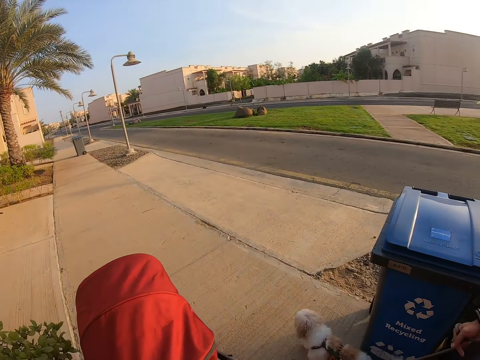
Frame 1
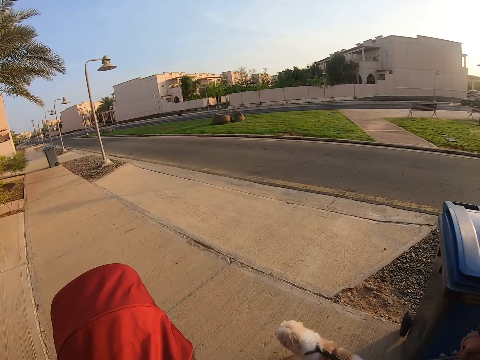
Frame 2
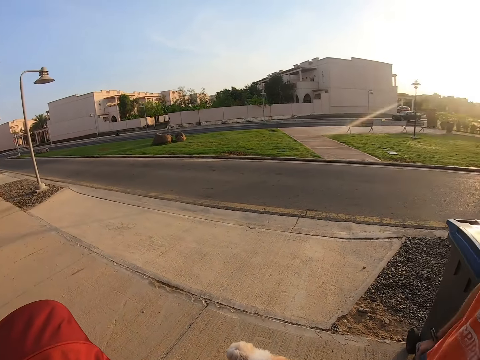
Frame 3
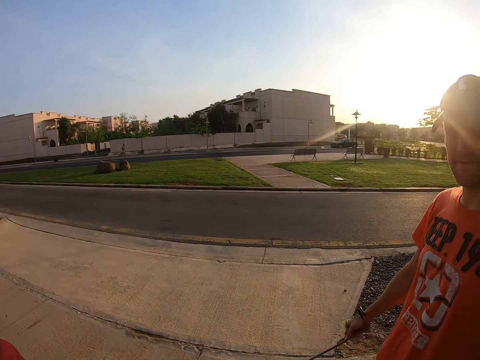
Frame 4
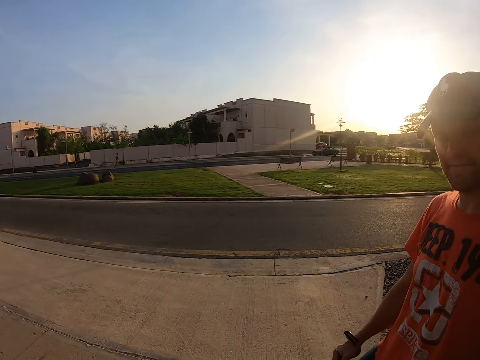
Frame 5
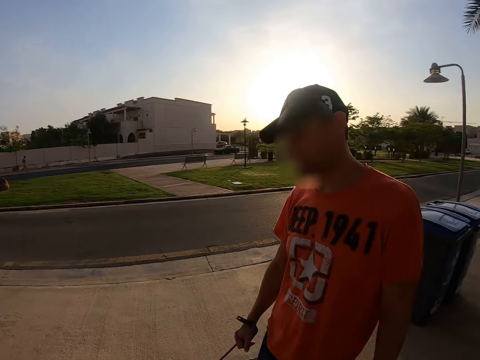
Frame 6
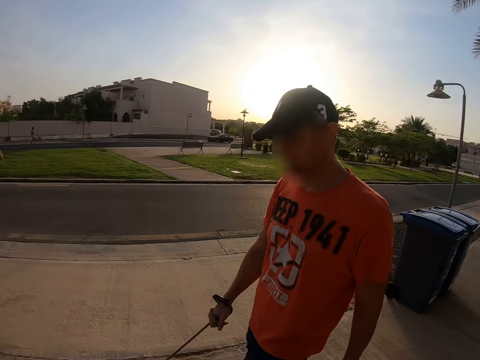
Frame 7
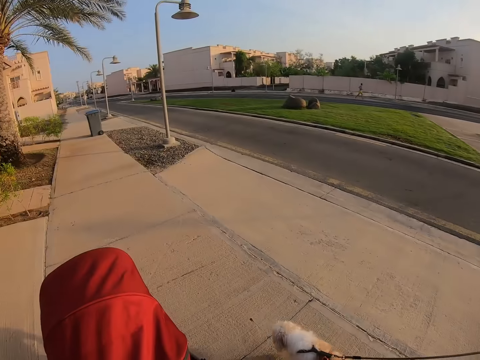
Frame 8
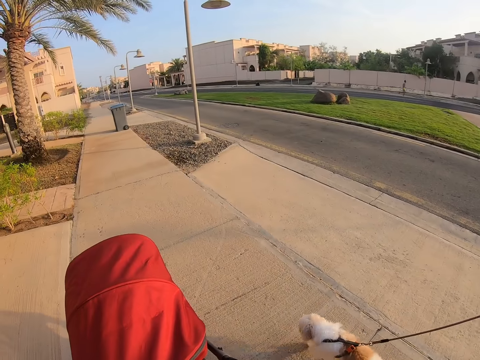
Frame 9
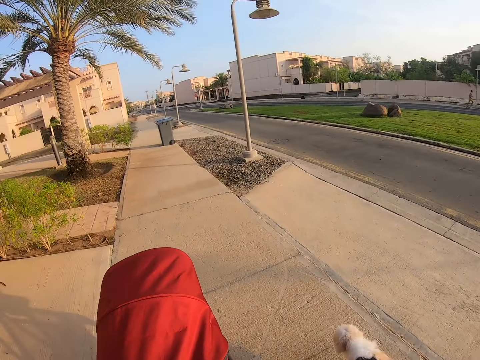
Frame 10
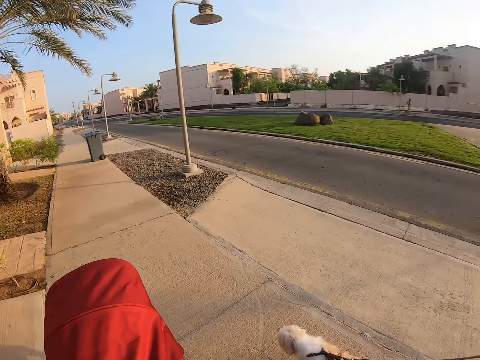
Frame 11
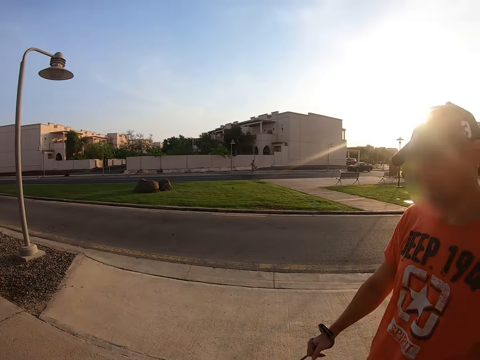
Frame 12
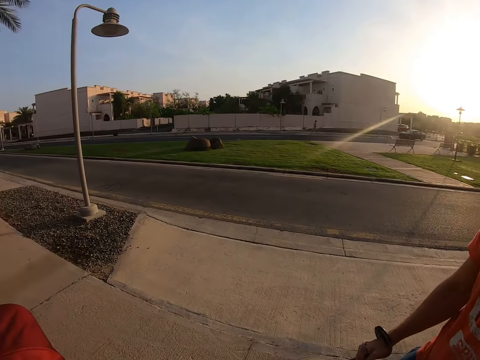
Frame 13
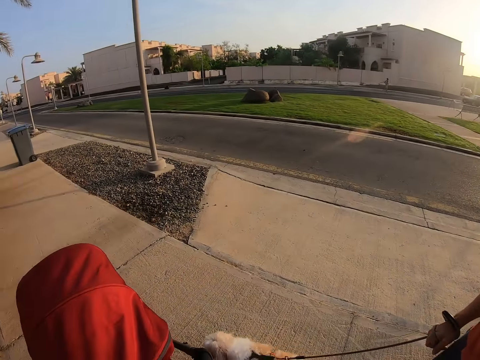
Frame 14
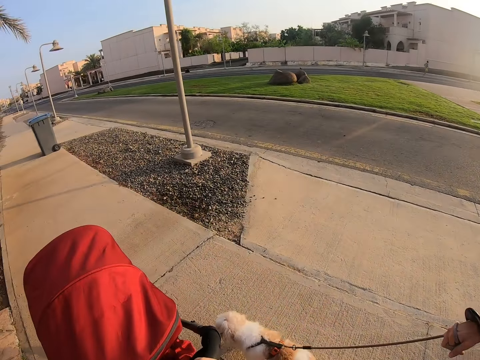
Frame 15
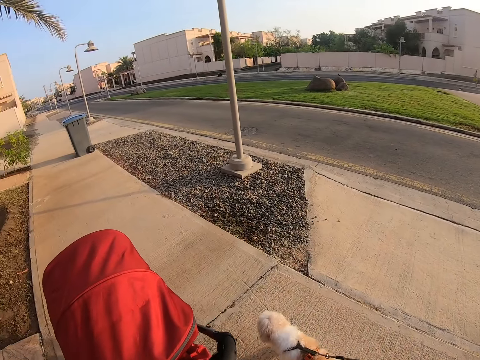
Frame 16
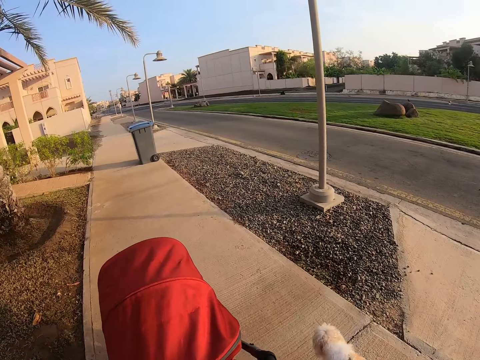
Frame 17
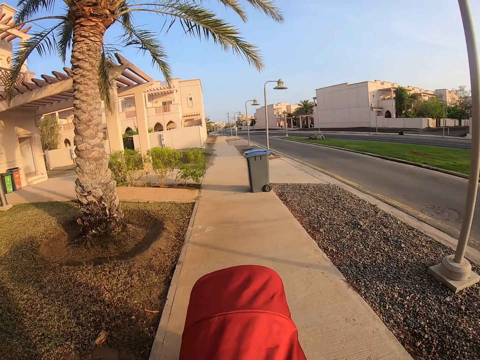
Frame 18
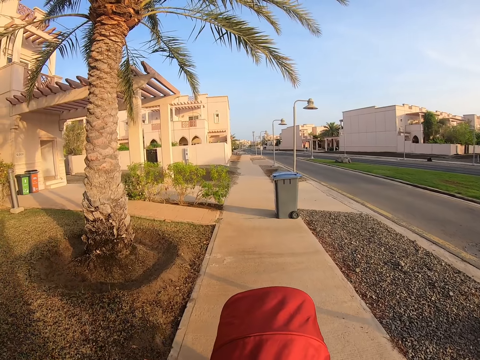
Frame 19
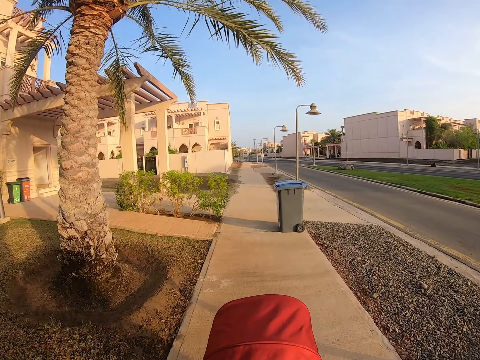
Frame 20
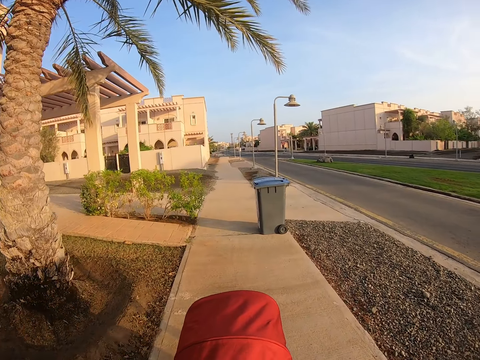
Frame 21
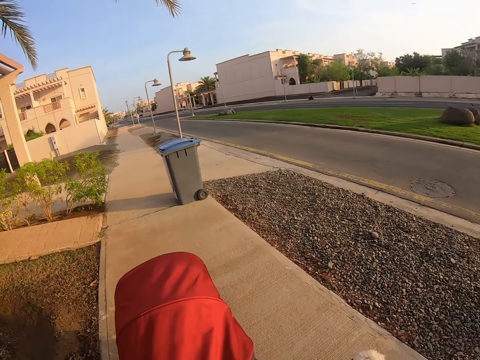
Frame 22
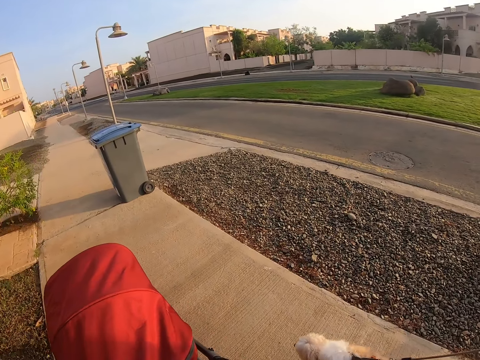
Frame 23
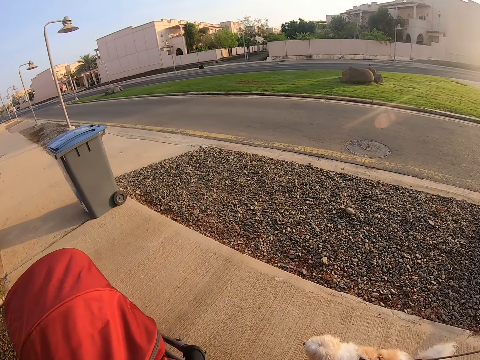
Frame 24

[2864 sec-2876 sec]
The camera wearer converses with a man. They drive the baby stroller. They converse with the man. They drive the baby stroller.

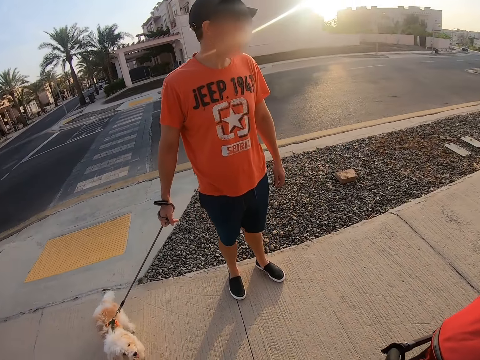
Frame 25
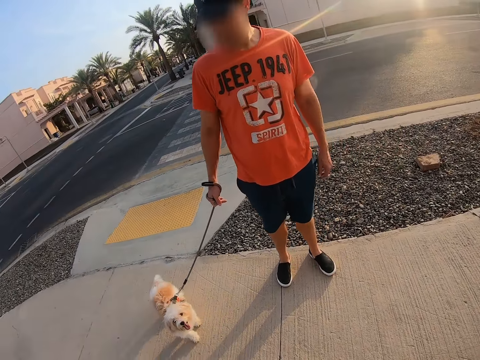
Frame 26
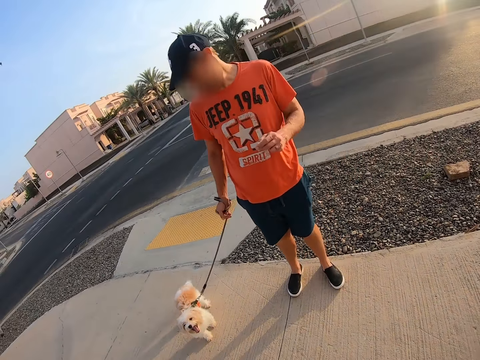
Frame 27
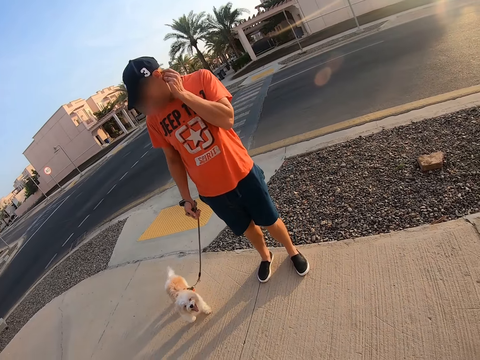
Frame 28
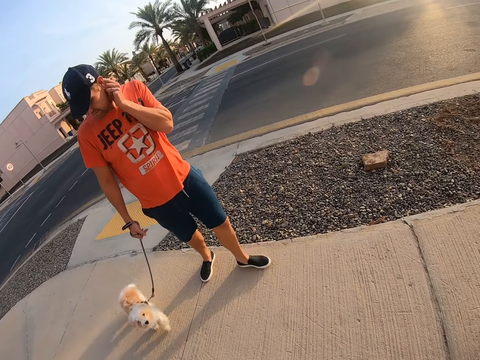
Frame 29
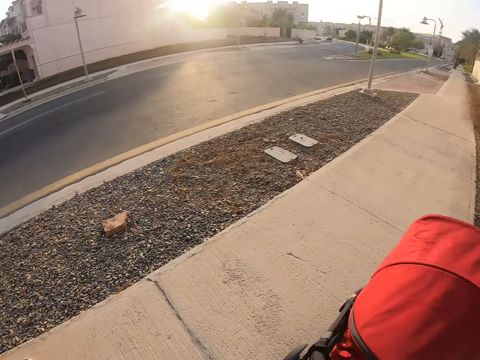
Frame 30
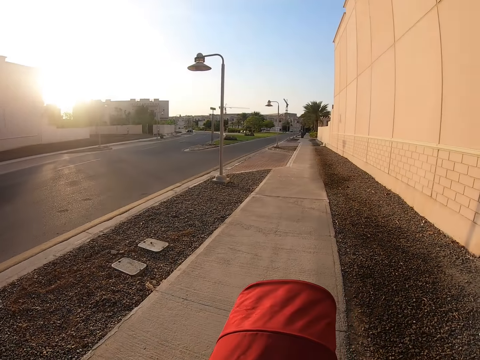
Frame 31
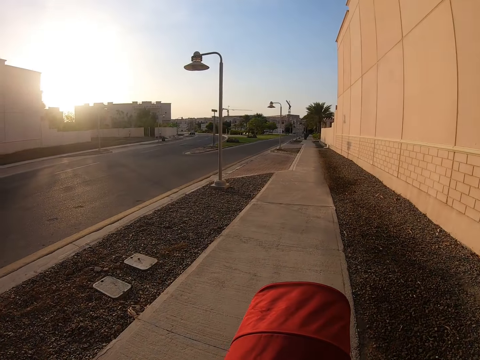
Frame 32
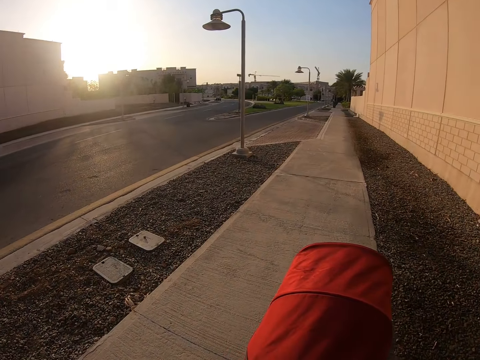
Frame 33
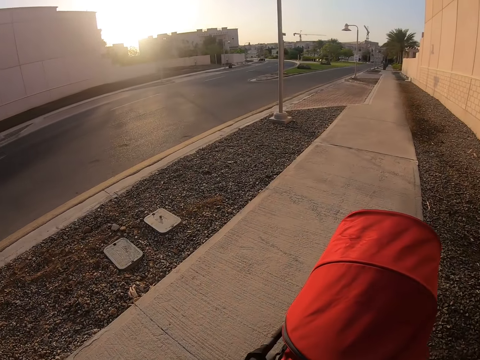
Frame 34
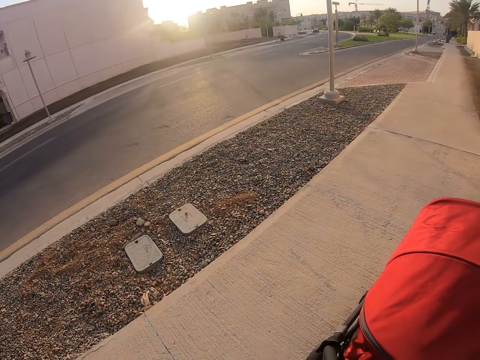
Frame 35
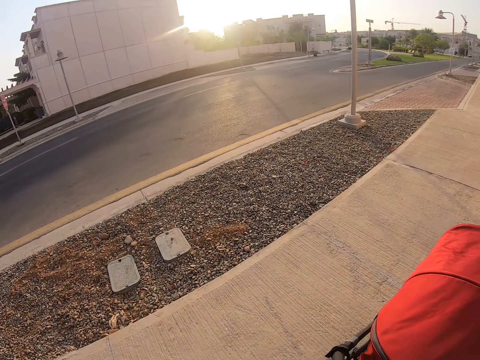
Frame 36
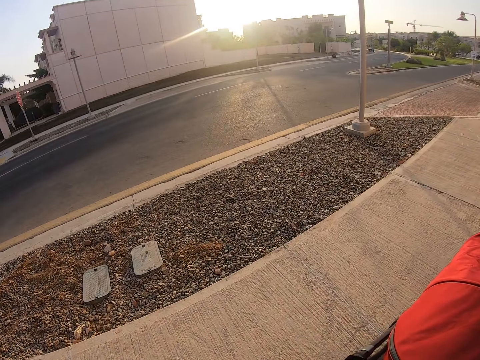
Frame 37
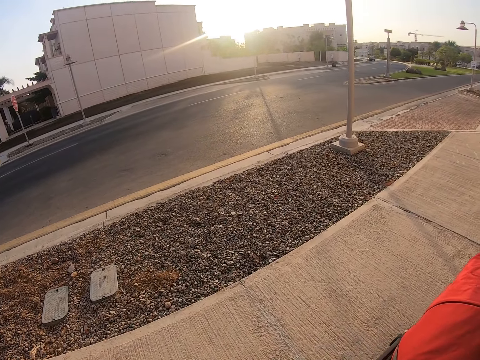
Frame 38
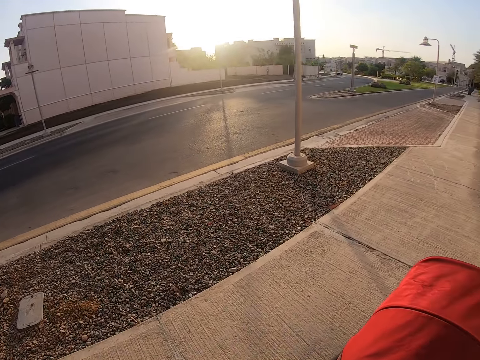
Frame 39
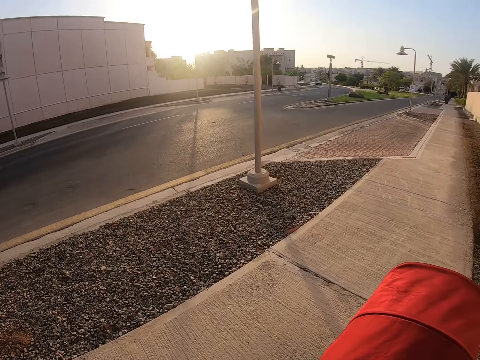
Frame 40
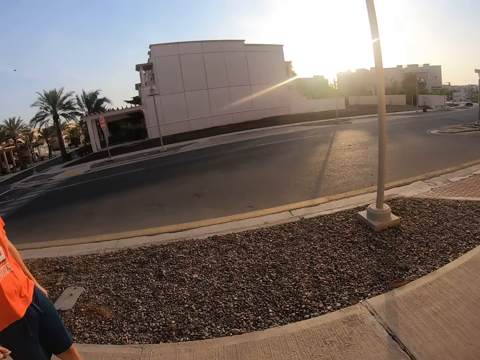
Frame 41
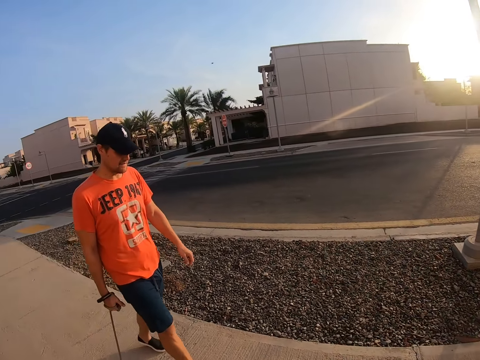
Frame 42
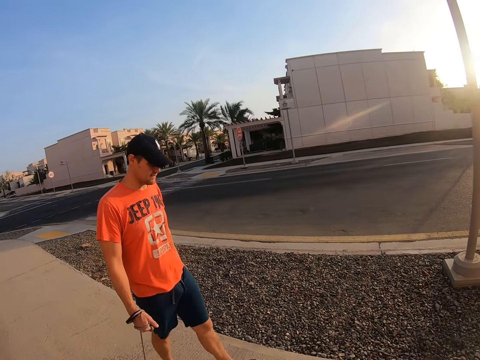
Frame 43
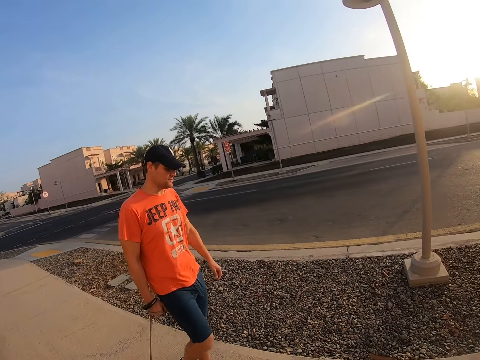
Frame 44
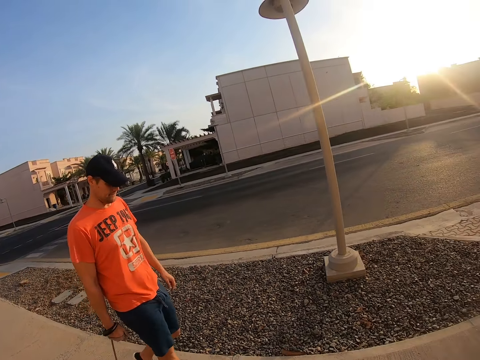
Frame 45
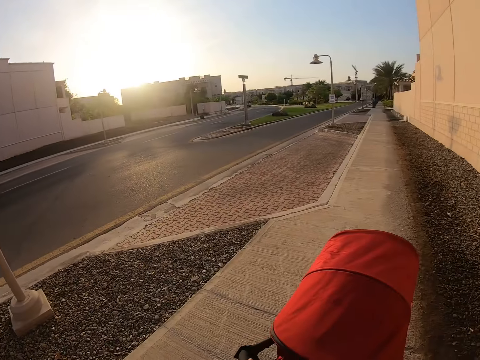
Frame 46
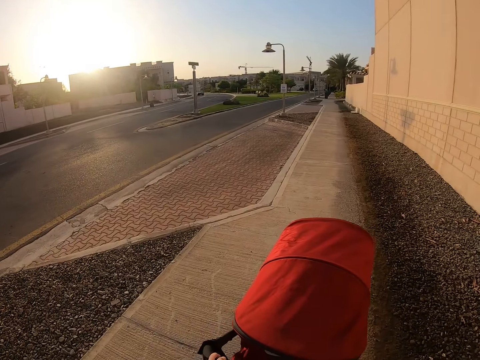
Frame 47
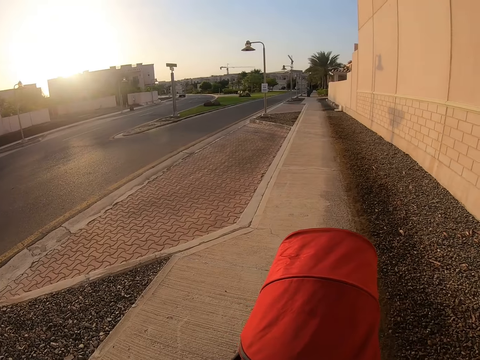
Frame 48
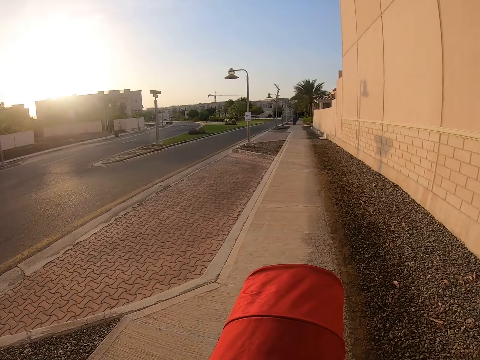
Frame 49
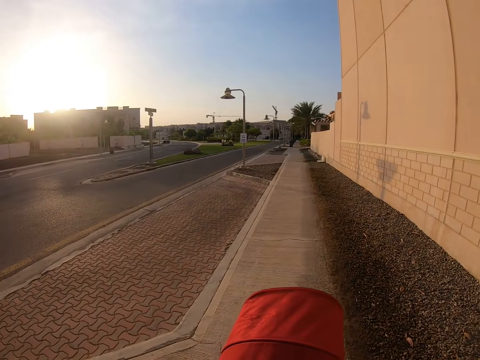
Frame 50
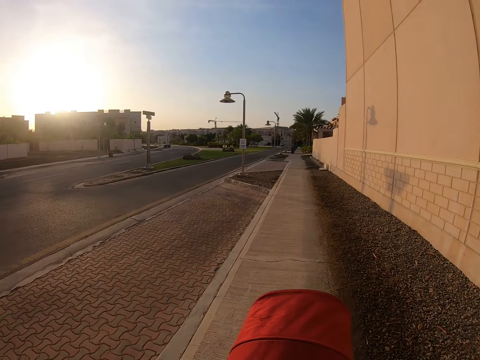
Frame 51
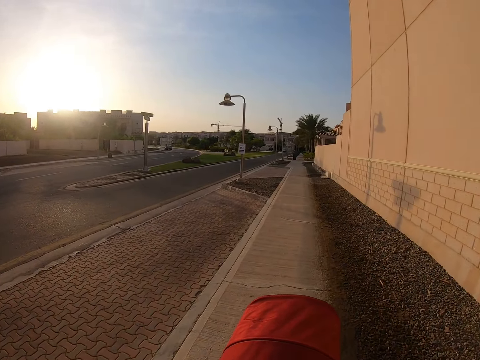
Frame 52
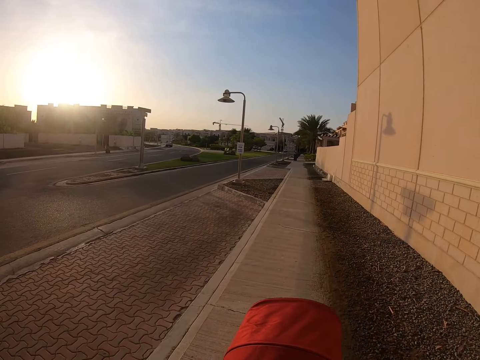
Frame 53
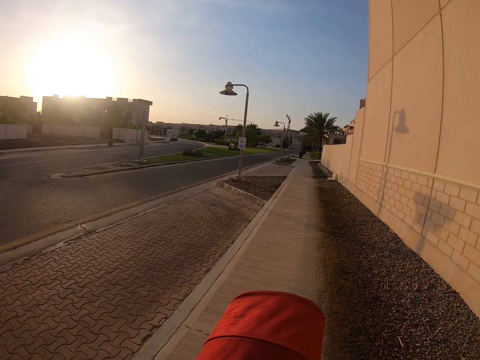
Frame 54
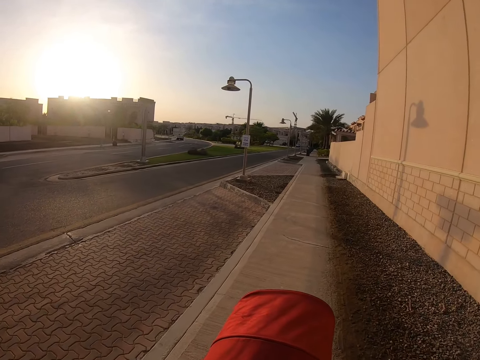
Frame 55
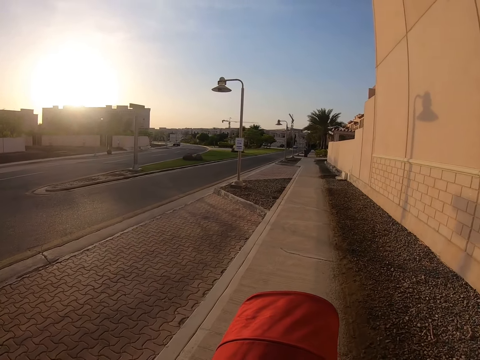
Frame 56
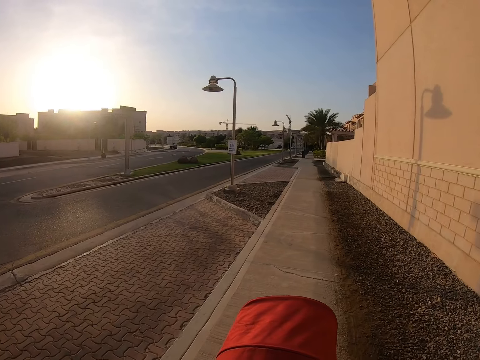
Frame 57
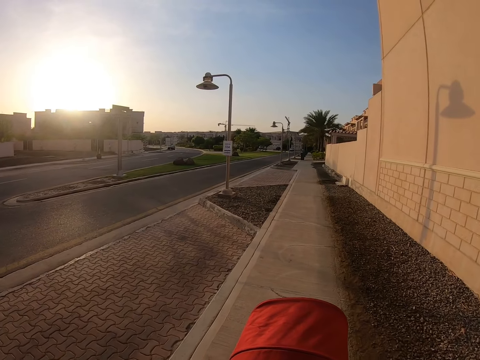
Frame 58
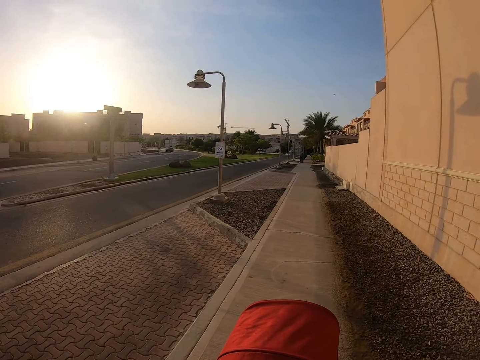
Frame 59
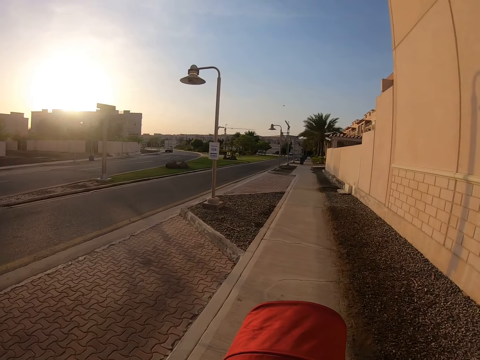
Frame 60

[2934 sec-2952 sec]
The camera wearer looks at a man. They push a baby stroller. They look around. The man walks with a dog. The camera wearer pushes the baby stroller.
